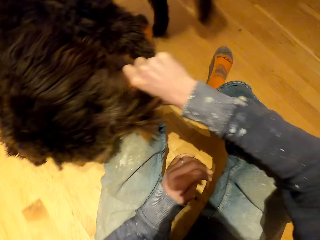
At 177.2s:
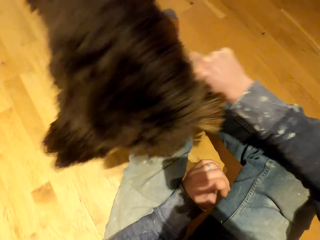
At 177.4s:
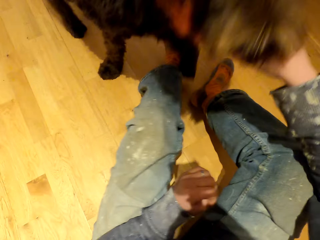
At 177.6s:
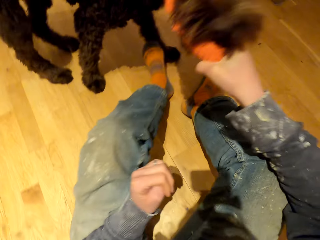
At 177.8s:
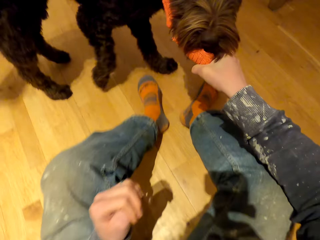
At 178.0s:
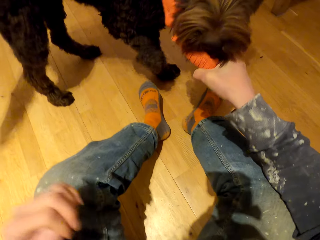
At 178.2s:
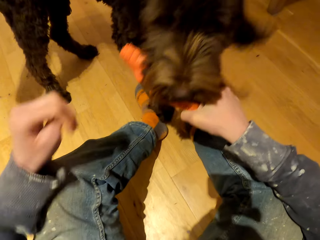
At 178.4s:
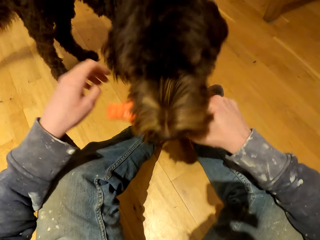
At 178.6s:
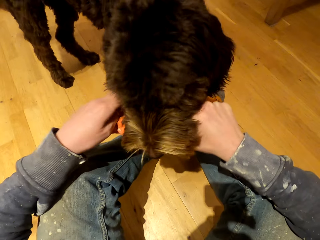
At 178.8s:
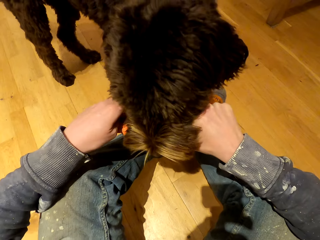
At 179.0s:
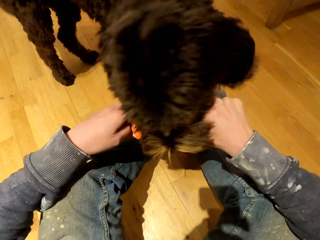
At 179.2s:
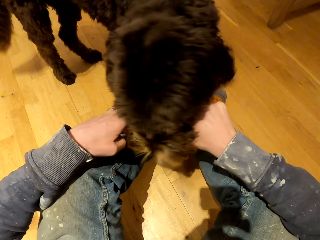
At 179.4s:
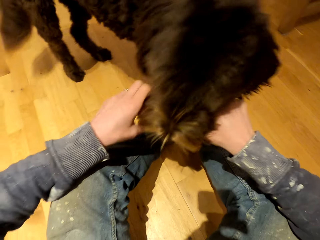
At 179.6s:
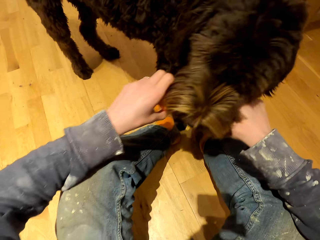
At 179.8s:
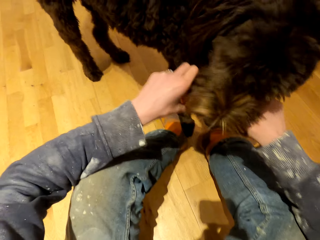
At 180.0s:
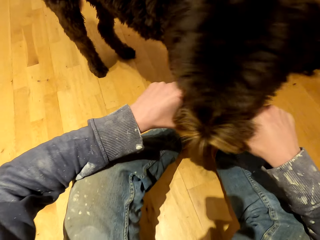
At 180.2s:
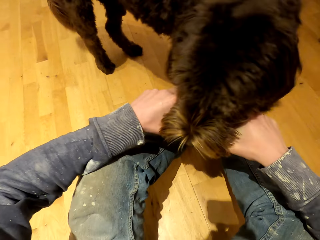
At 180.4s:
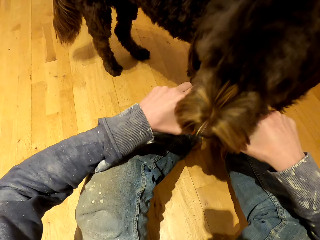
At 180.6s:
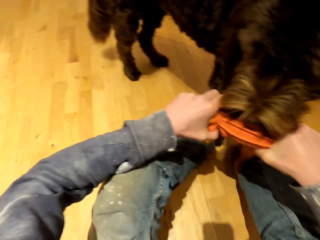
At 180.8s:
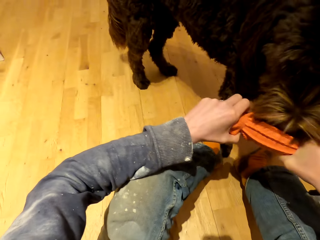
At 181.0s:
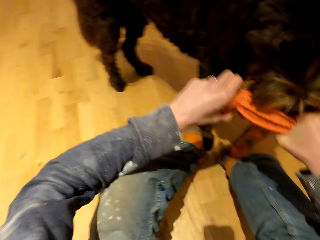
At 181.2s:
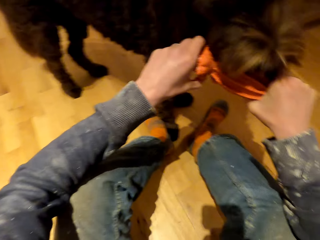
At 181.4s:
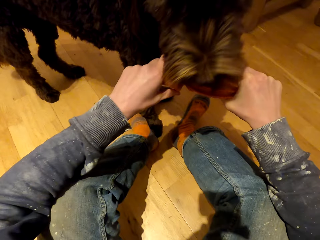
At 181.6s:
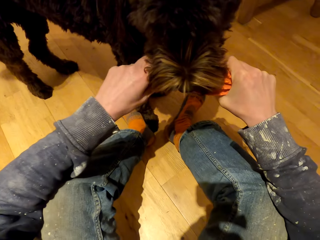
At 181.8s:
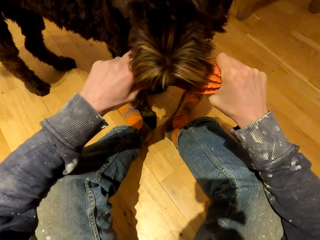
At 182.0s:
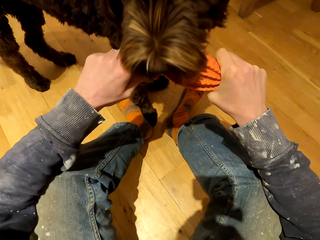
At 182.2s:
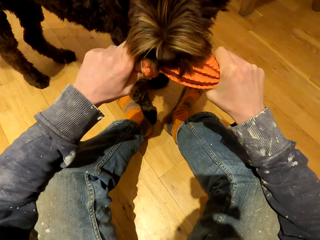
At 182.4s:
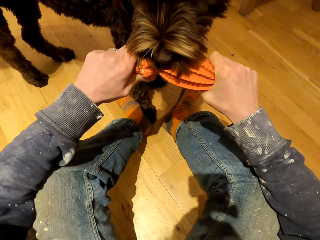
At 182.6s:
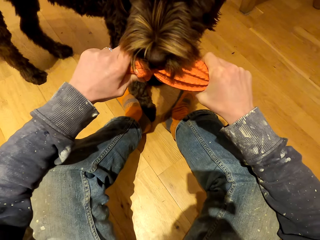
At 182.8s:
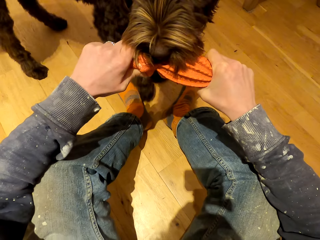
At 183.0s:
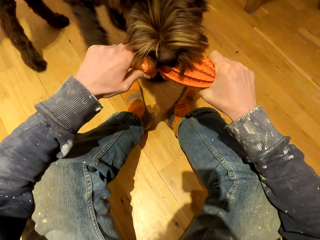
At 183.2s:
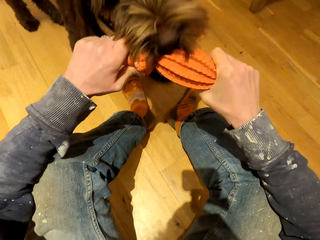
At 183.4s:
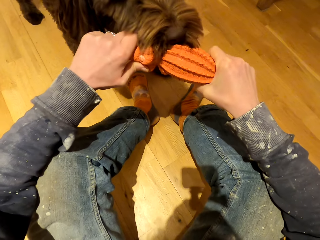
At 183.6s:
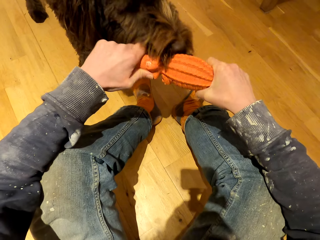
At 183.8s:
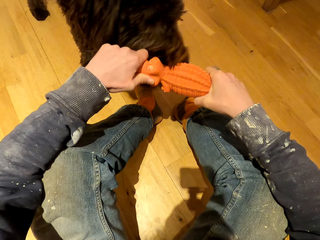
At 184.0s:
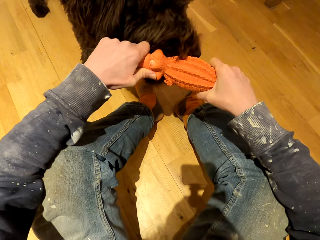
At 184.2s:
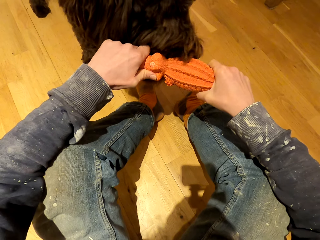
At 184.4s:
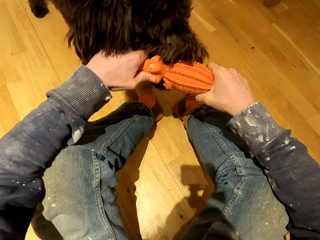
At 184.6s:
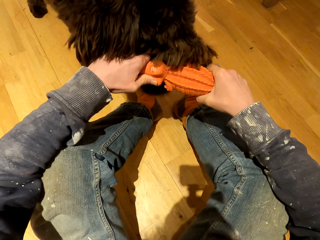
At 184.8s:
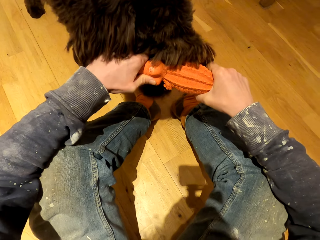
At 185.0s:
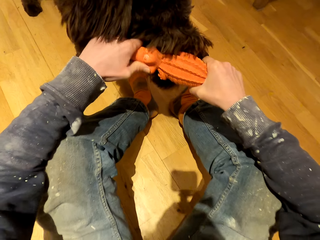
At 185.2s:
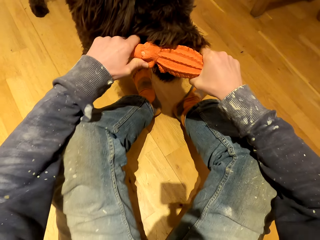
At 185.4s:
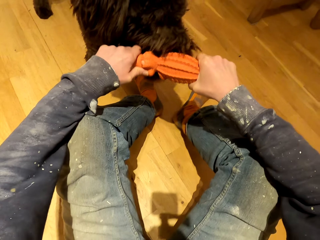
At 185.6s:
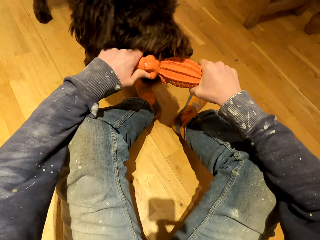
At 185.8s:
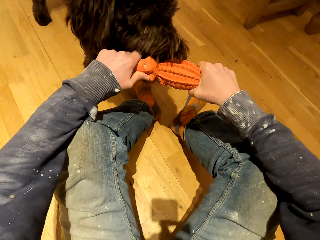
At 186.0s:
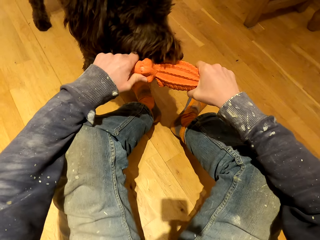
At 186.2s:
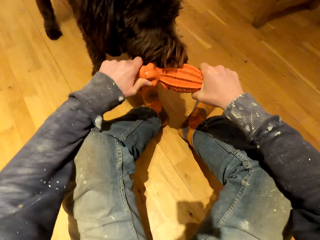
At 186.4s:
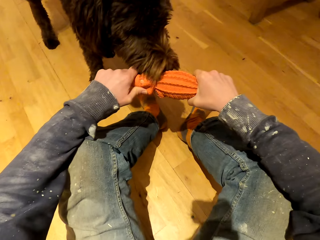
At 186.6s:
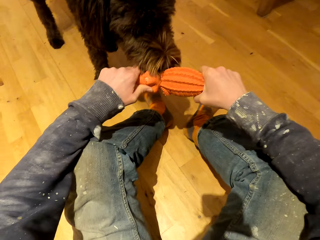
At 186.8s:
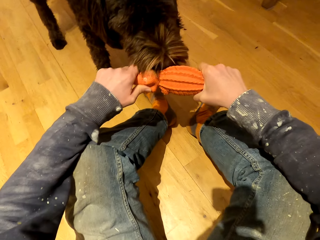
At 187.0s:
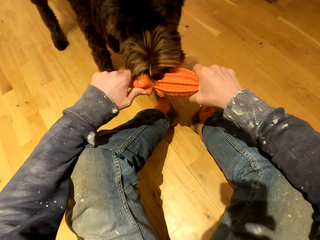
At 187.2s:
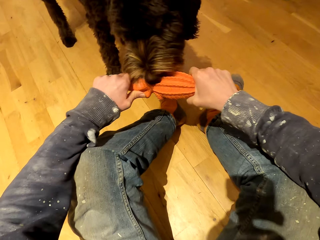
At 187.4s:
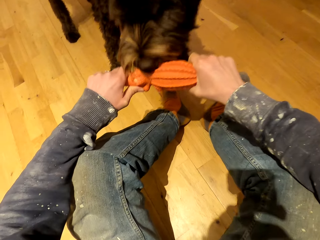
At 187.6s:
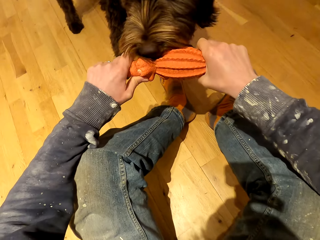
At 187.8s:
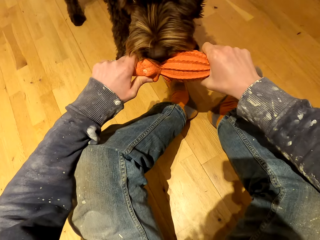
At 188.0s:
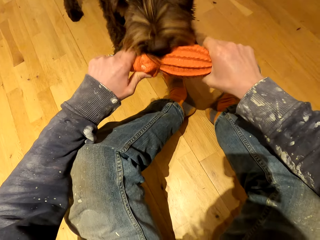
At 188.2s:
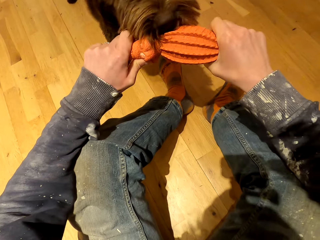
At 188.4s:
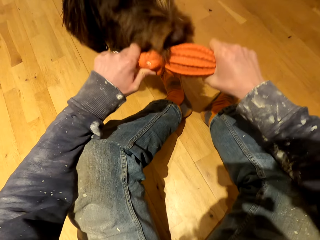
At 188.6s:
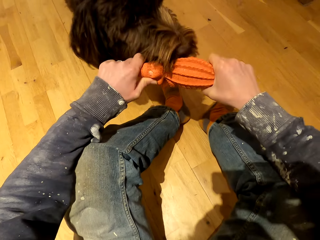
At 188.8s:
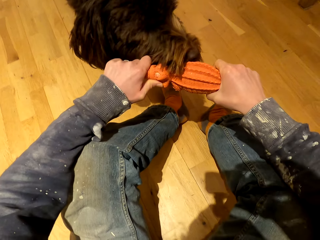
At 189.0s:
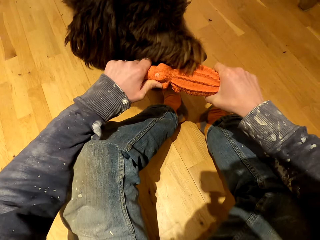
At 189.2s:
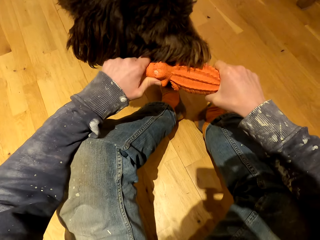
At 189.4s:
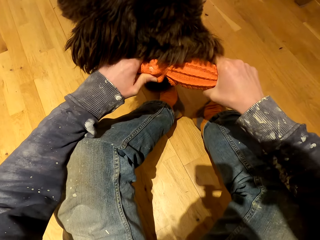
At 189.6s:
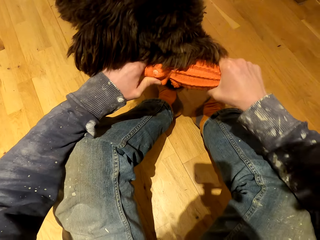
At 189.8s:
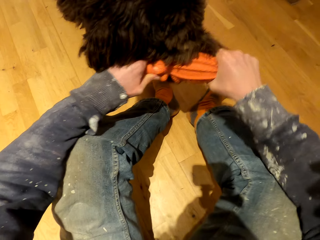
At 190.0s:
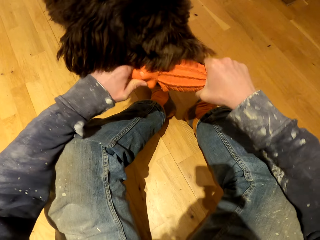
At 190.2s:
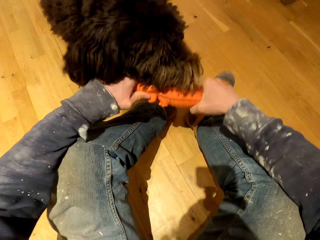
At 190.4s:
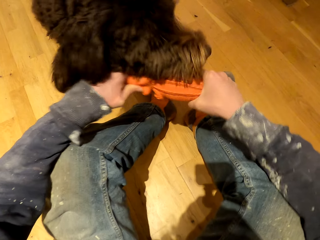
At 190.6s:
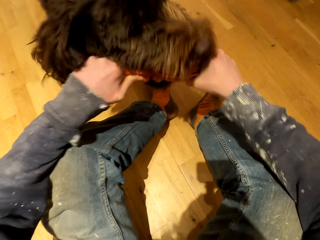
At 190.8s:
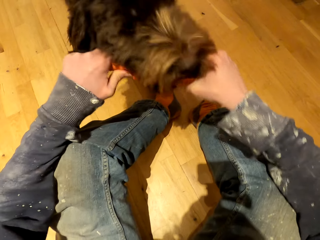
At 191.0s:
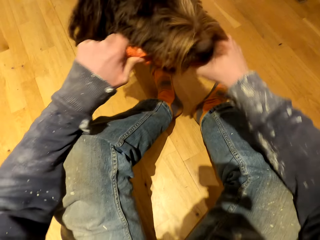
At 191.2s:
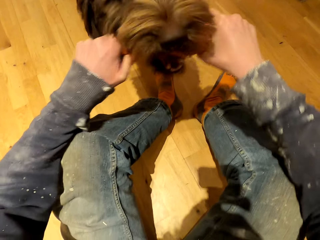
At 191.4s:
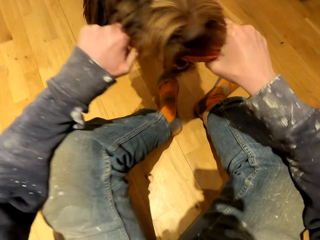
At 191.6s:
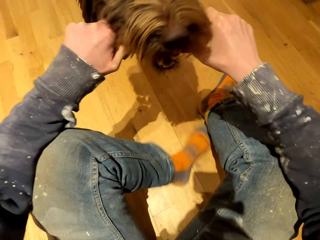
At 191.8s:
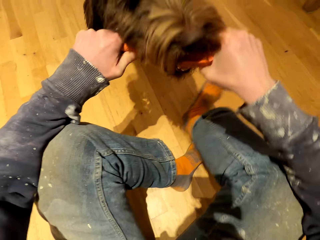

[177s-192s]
The camera wearer holds the toy with both hands. They play with the dog.

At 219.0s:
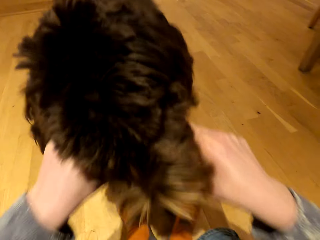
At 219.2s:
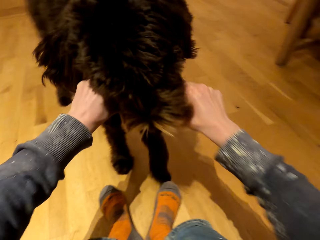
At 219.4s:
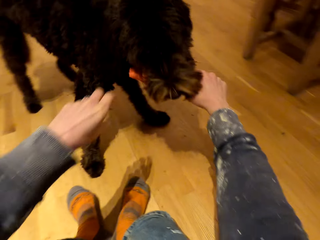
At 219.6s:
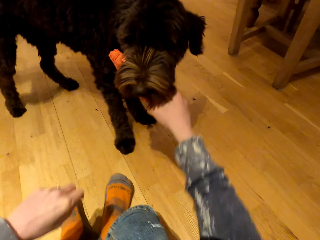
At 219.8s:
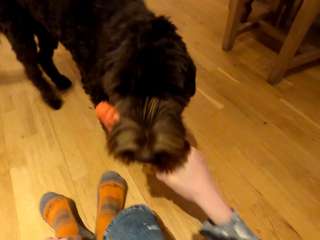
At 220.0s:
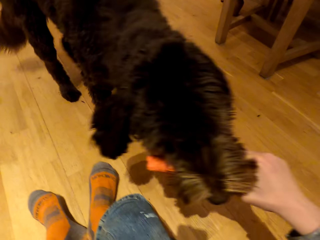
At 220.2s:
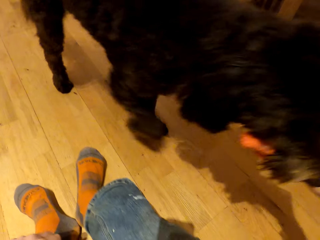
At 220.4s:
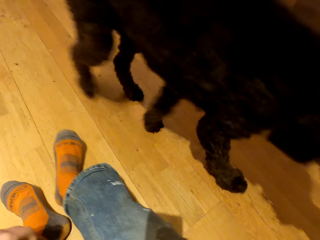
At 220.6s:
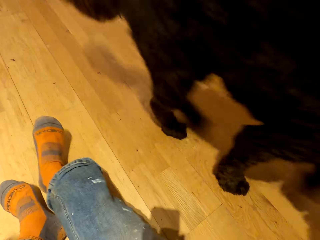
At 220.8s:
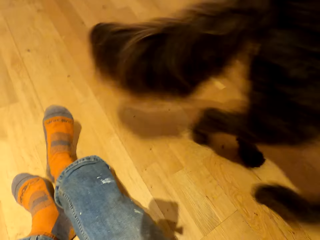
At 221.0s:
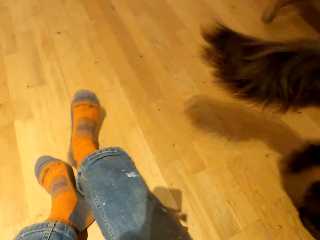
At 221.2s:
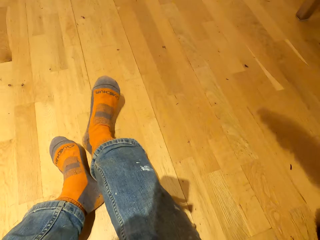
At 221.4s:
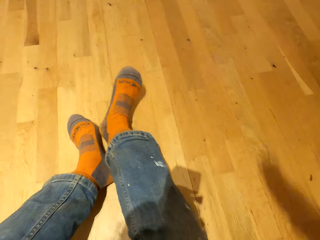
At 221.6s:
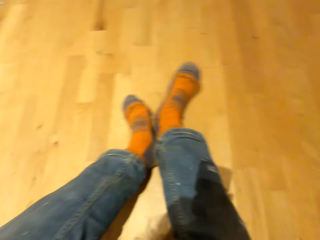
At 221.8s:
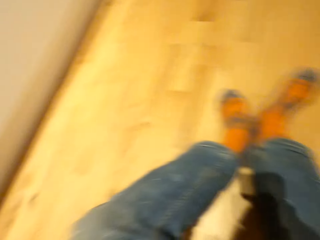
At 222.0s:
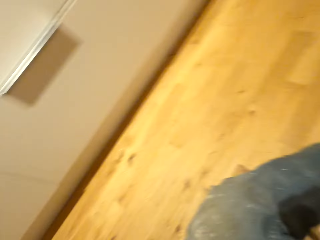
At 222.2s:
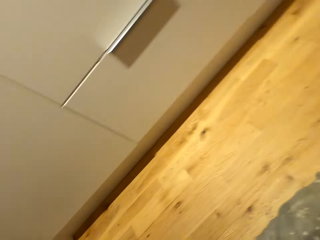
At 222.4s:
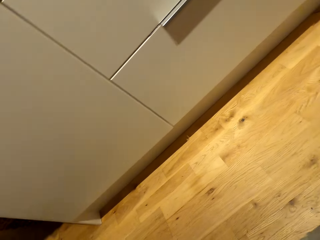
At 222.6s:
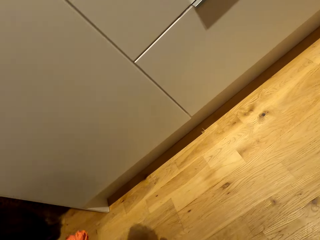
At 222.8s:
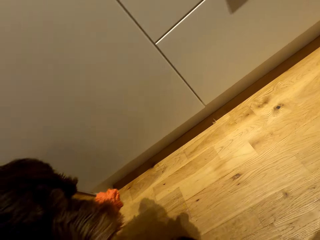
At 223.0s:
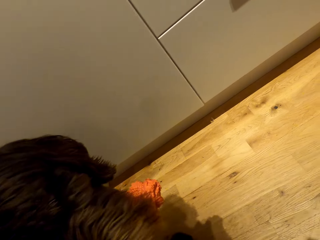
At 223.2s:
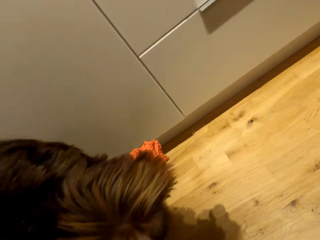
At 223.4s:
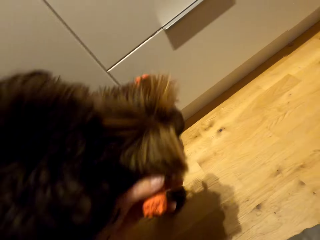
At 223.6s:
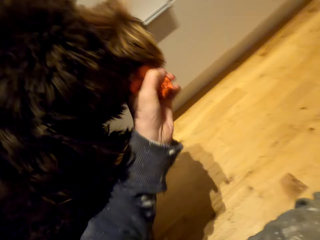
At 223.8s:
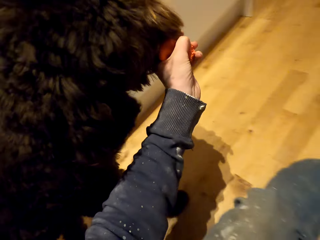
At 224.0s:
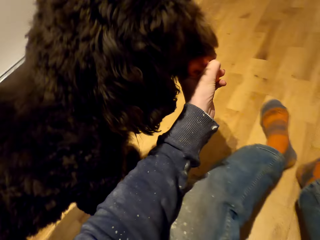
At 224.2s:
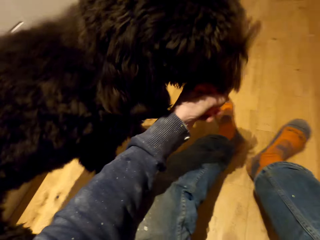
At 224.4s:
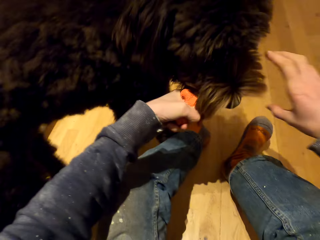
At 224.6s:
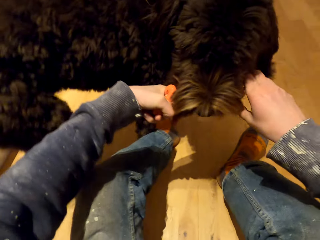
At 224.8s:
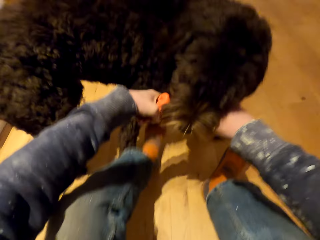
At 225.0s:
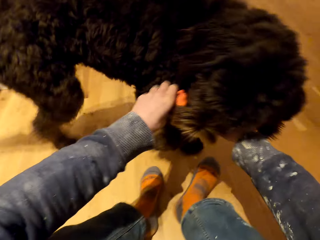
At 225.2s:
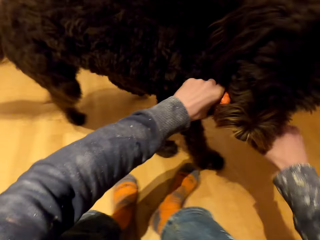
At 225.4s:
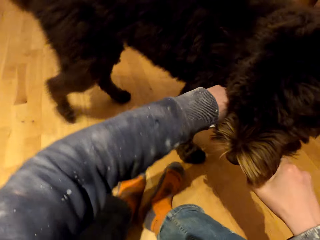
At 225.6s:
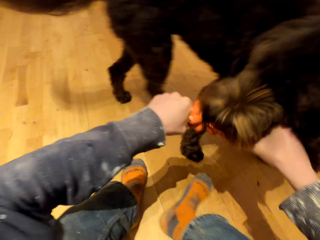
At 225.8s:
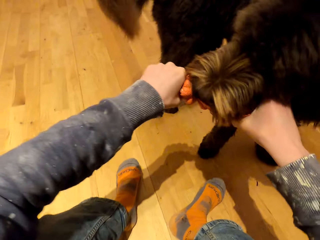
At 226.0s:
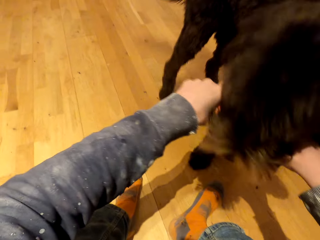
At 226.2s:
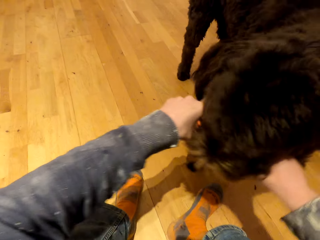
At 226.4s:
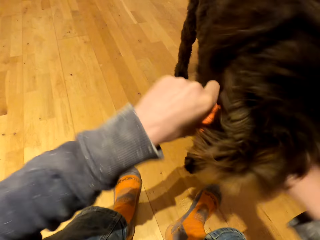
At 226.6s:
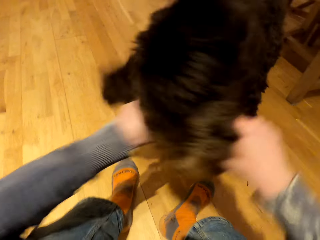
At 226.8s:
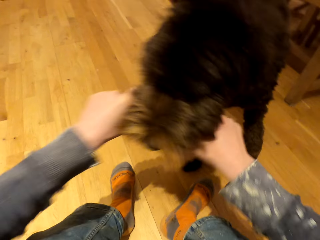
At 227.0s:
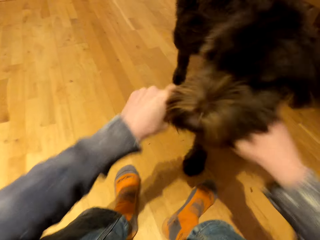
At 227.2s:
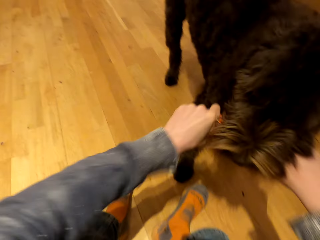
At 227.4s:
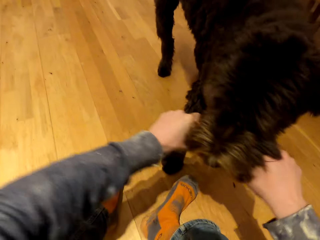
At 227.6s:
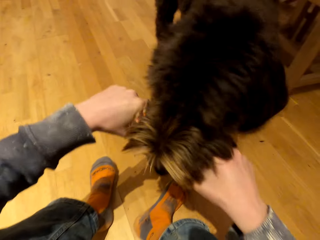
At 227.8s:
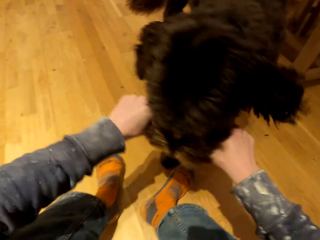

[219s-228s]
The camera wearer puts his hand away. He plays with the dog.
